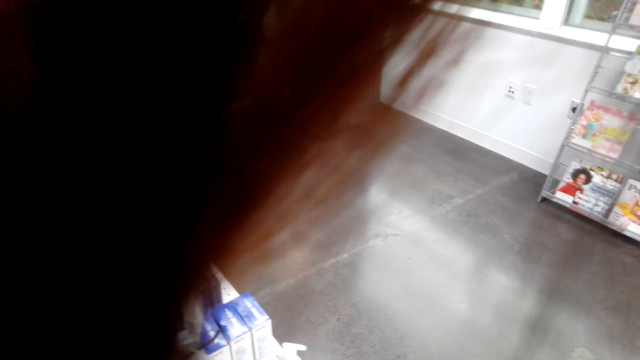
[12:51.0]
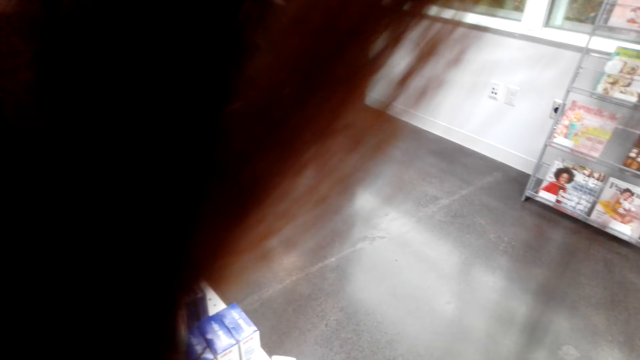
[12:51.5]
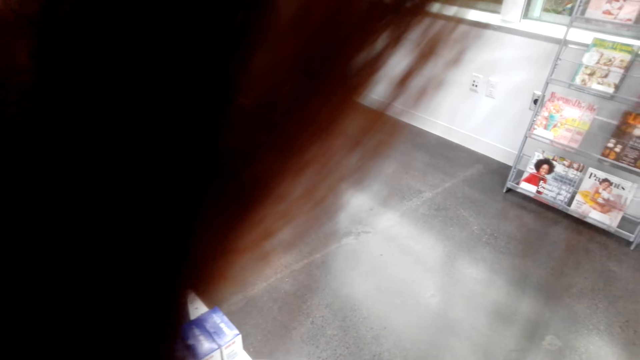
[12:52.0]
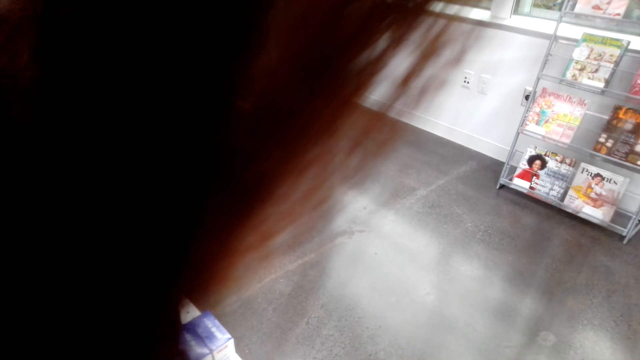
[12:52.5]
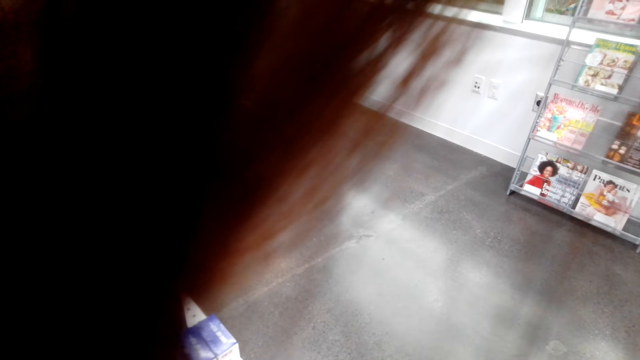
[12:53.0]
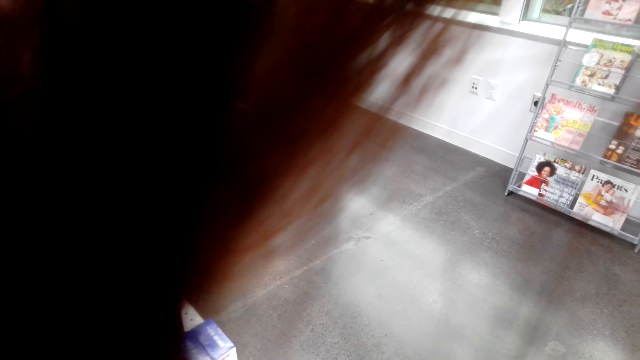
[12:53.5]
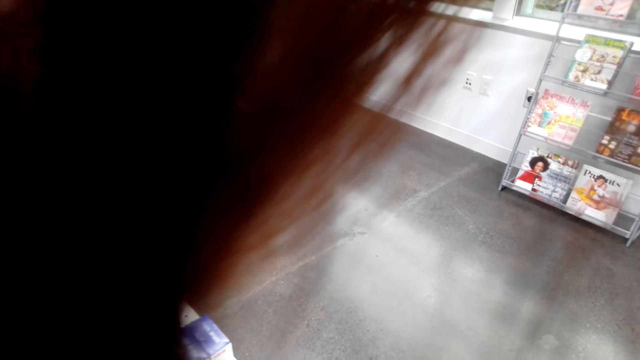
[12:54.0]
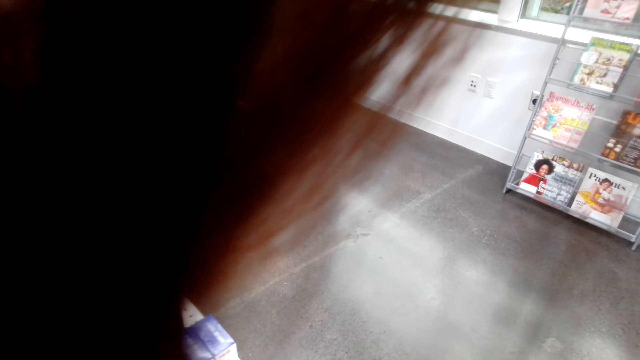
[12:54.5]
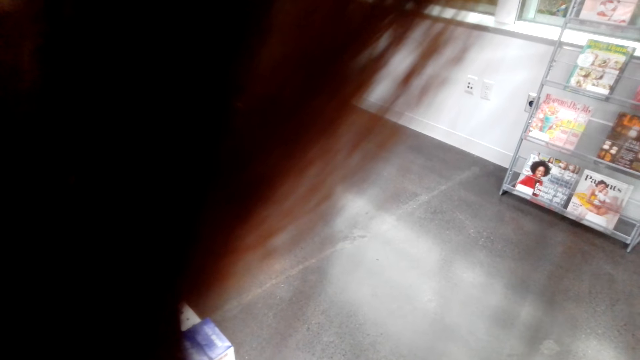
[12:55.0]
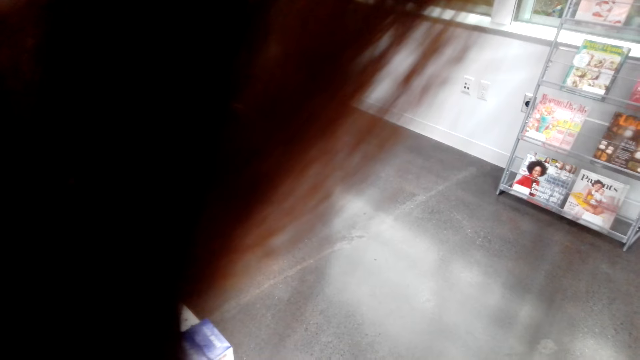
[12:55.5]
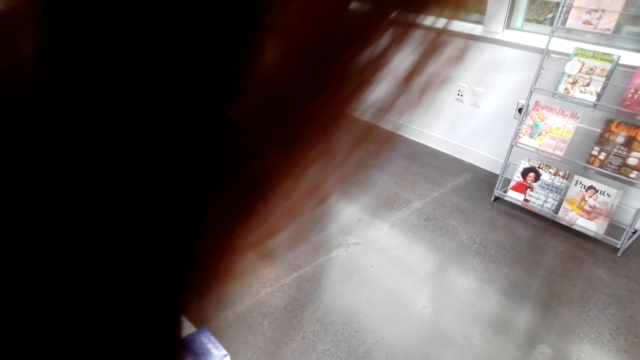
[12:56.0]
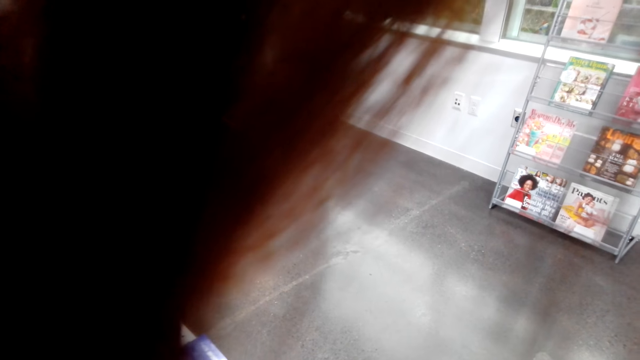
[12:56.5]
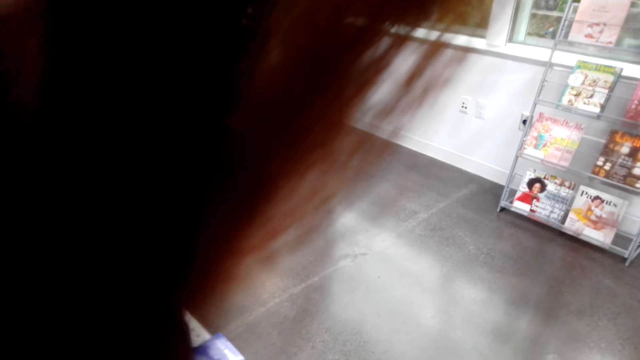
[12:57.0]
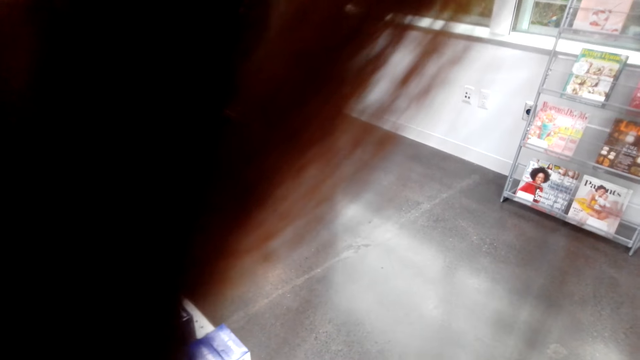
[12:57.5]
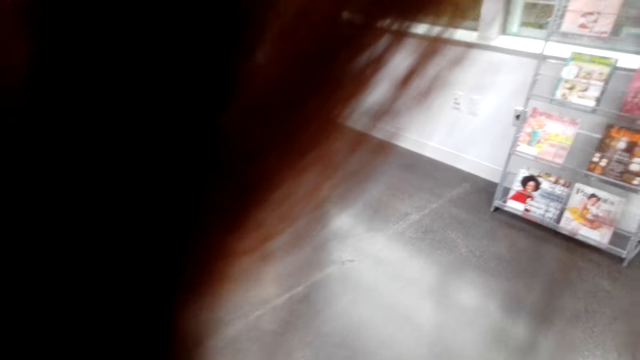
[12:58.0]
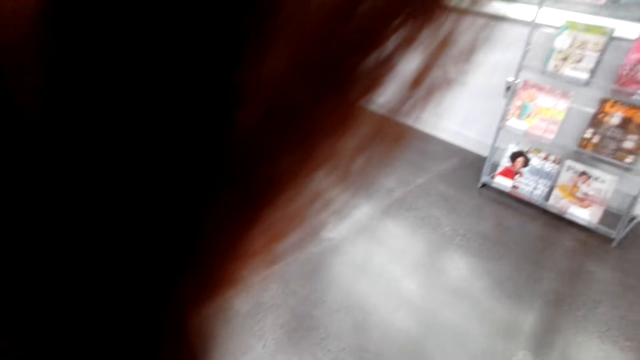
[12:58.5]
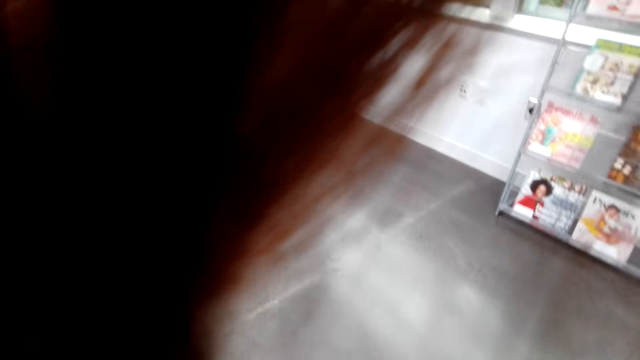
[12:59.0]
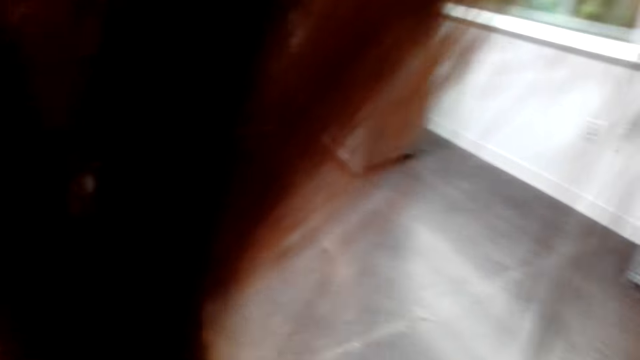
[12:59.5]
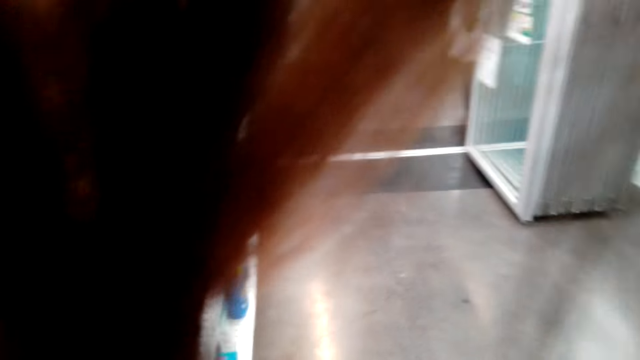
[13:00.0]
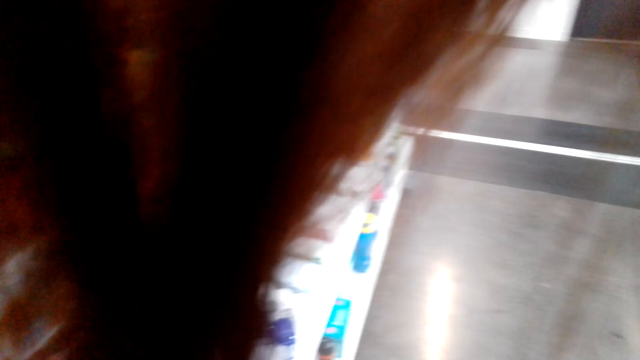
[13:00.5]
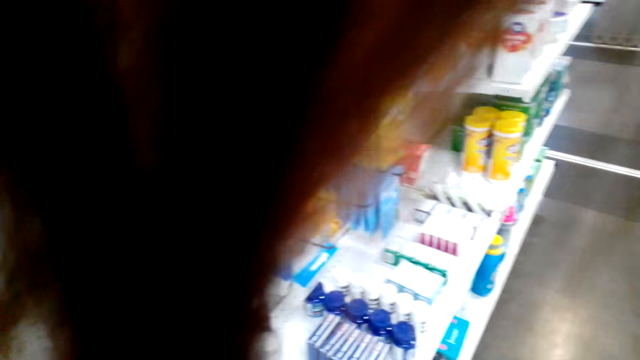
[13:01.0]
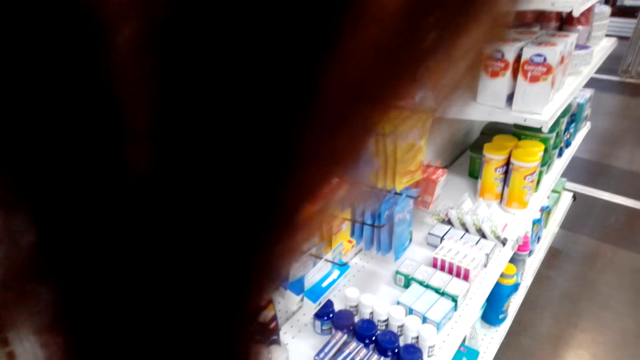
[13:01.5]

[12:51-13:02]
The camera wearer stares at the book shelf.

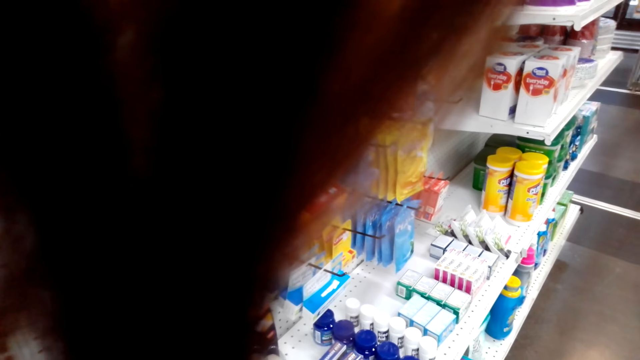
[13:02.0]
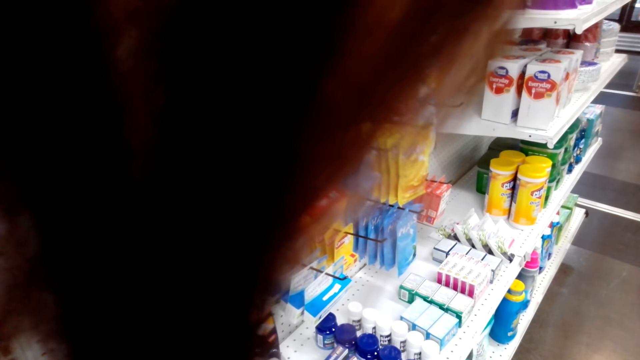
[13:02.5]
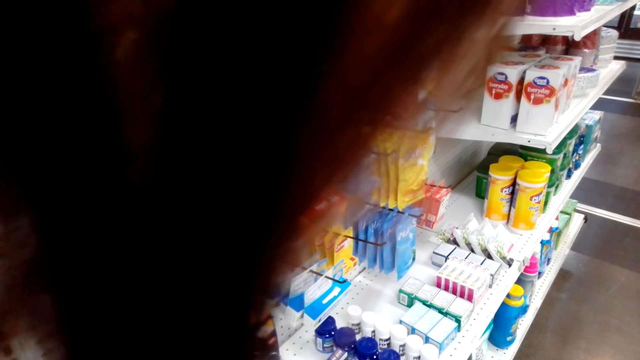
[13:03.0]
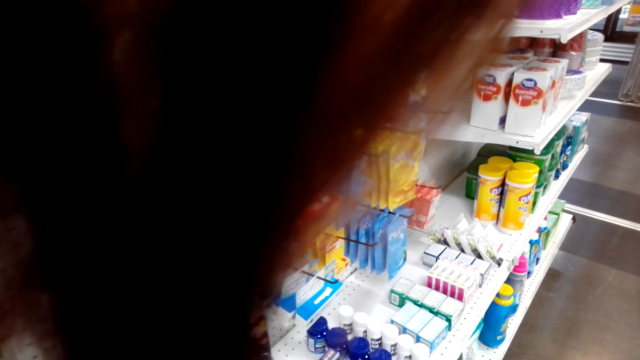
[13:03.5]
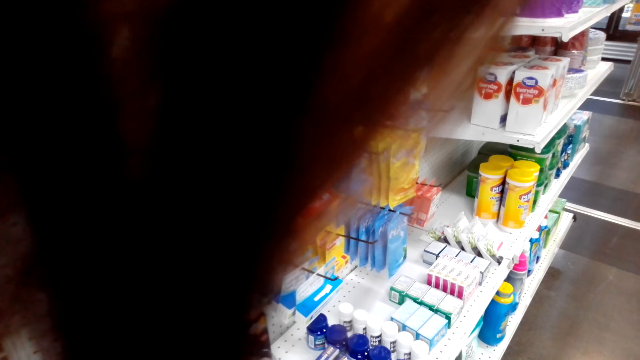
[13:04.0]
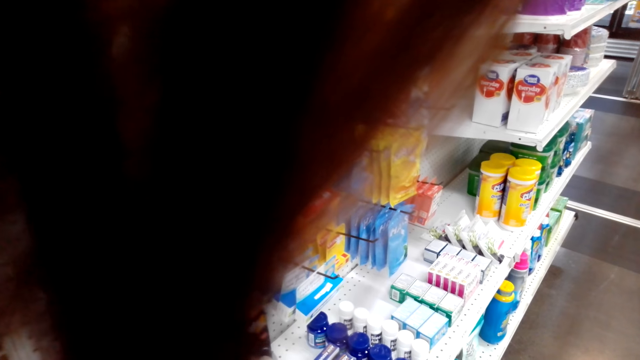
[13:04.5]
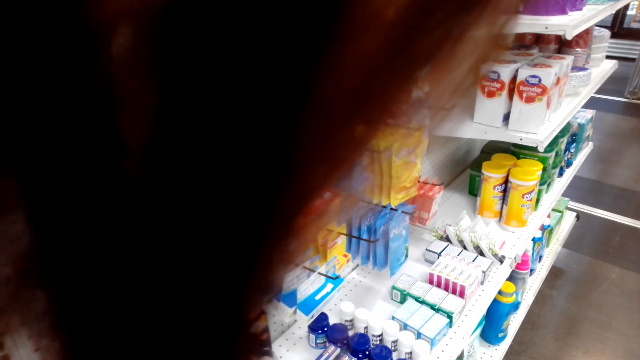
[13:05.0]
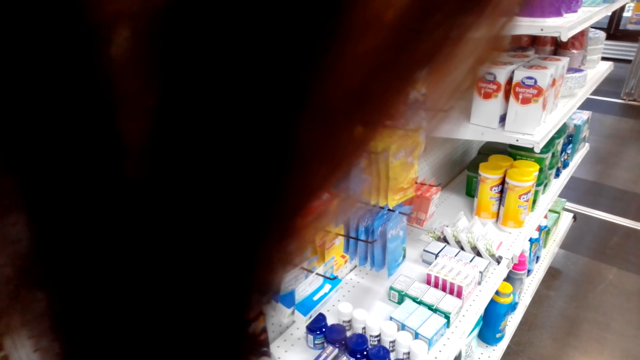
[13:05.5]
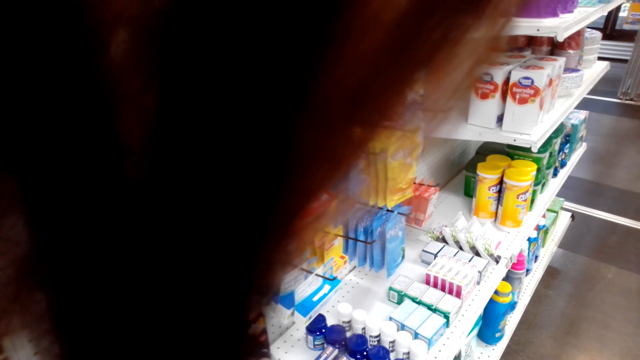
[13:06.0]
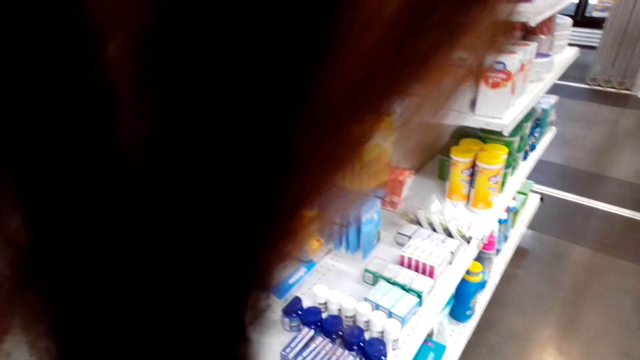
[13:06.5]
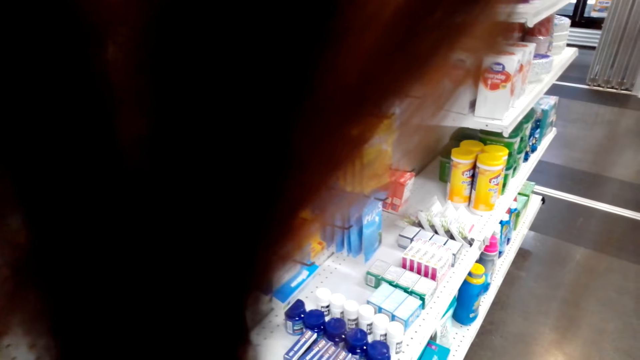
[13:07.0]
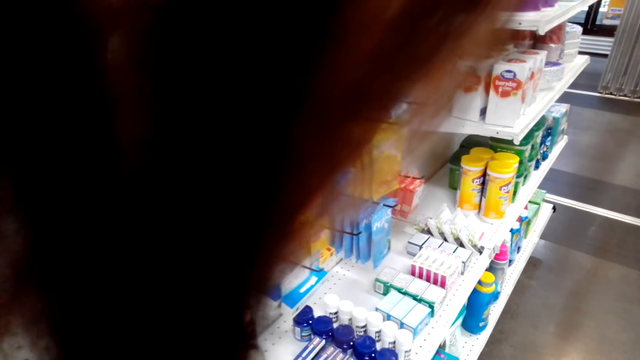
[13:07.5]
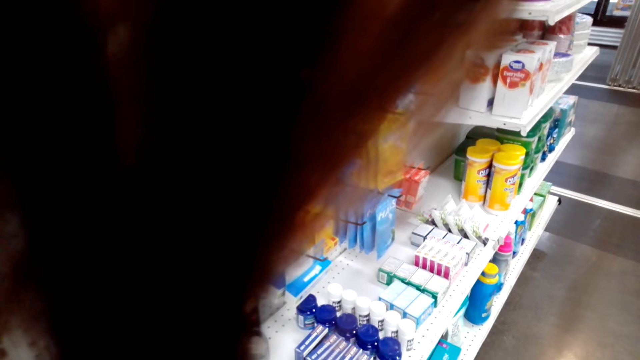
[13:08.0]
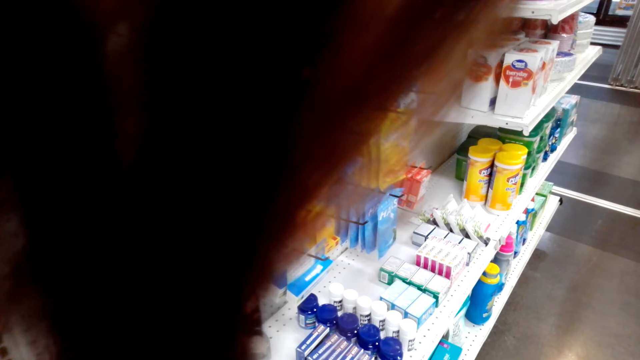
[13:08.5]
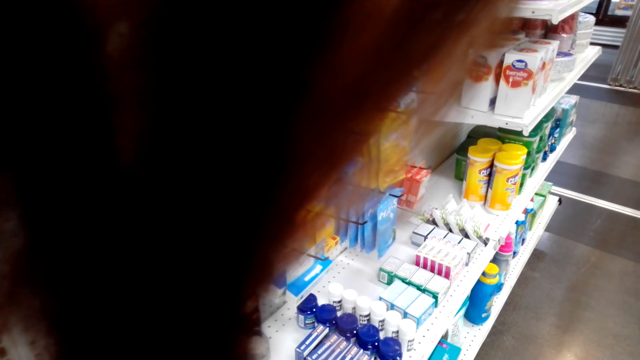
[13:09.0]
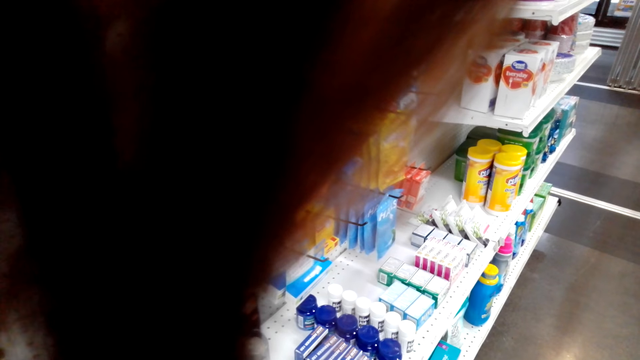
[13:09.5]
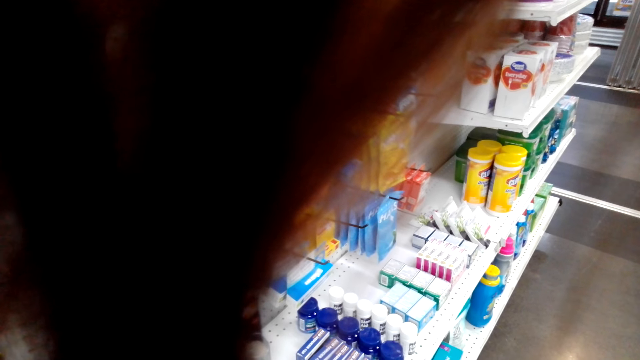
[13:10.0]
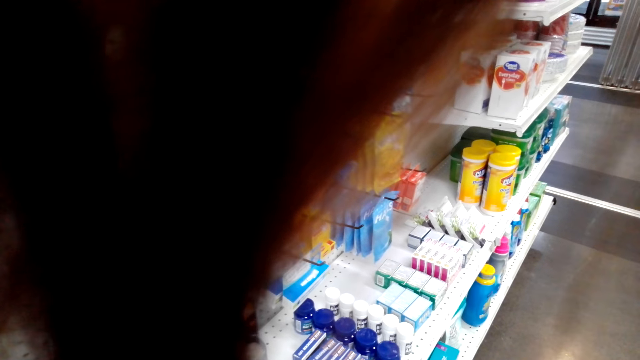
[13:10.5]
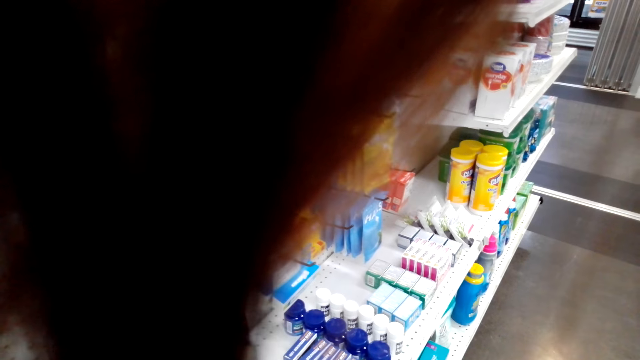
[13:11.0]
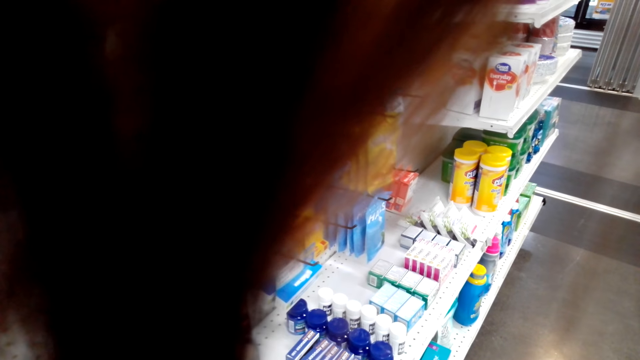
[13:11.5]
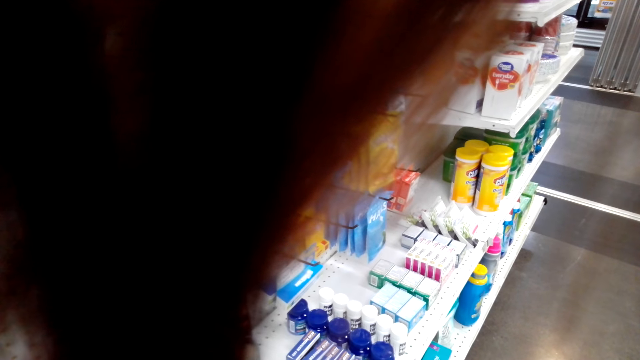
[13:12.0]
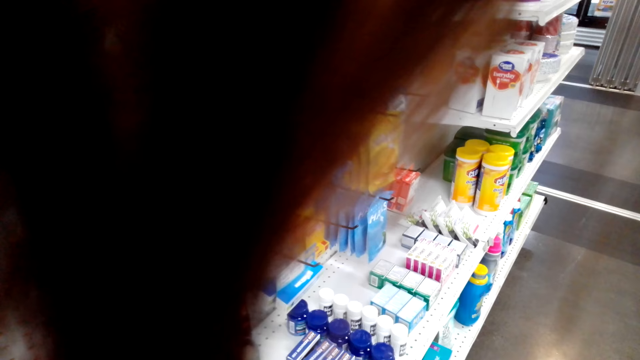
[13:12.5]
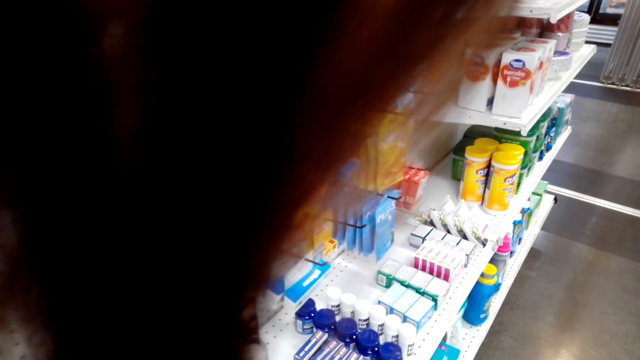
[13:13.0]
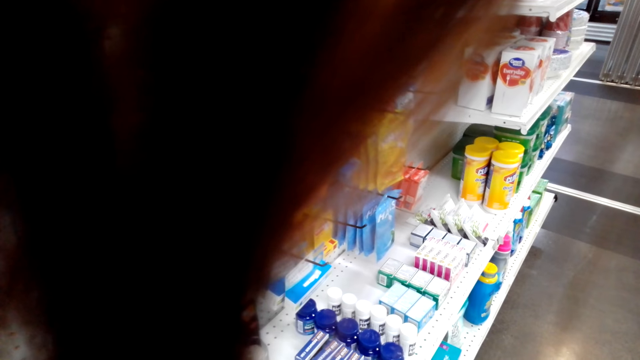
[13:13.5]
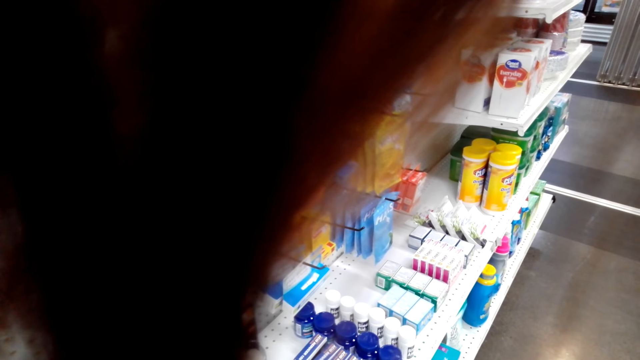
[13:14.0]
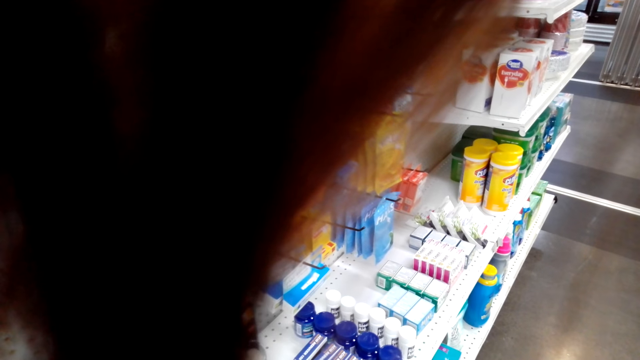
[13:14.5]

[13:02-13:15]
The camera wearer stares at the shelf.
